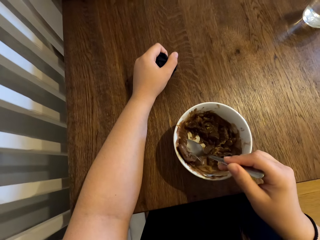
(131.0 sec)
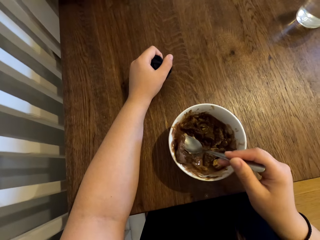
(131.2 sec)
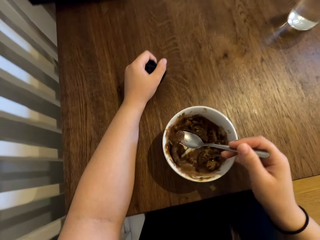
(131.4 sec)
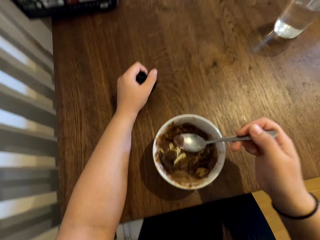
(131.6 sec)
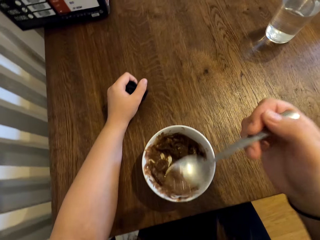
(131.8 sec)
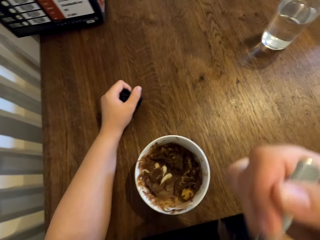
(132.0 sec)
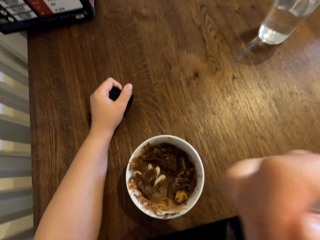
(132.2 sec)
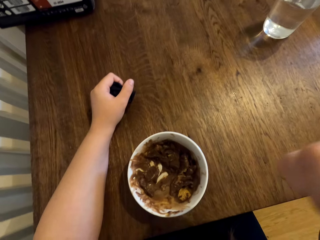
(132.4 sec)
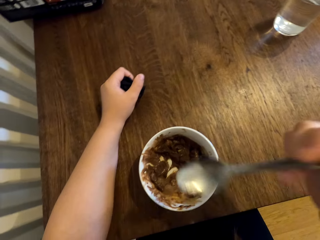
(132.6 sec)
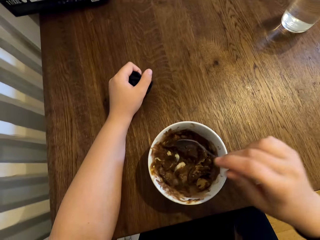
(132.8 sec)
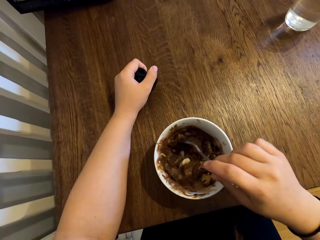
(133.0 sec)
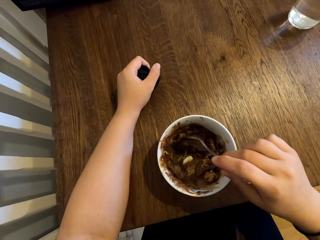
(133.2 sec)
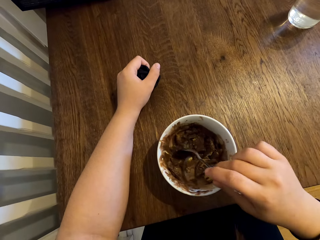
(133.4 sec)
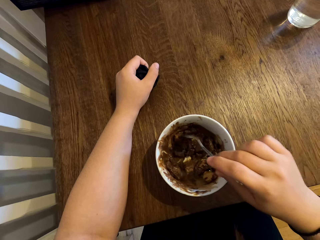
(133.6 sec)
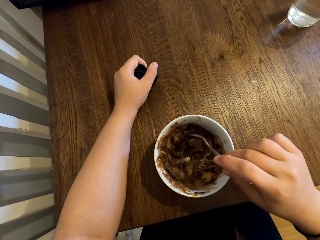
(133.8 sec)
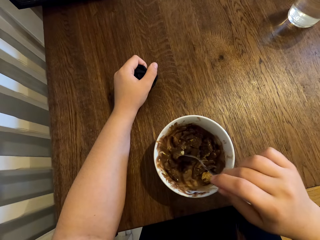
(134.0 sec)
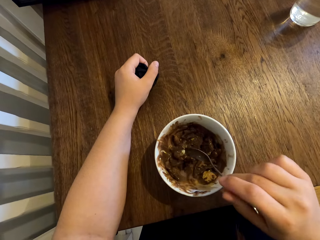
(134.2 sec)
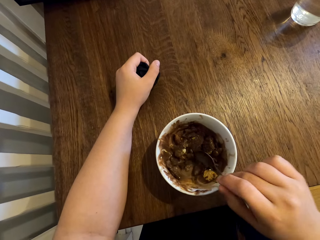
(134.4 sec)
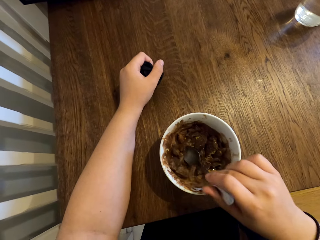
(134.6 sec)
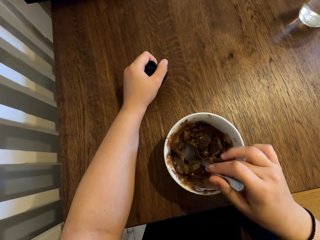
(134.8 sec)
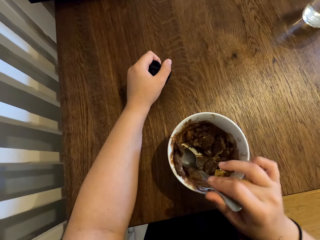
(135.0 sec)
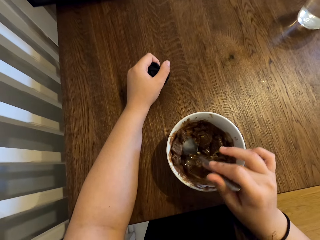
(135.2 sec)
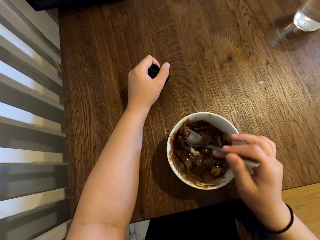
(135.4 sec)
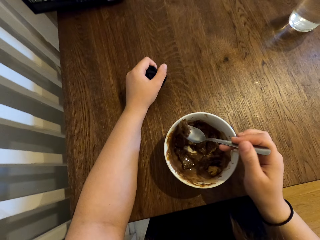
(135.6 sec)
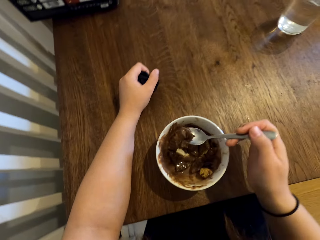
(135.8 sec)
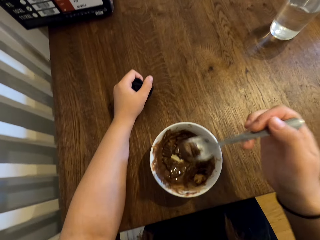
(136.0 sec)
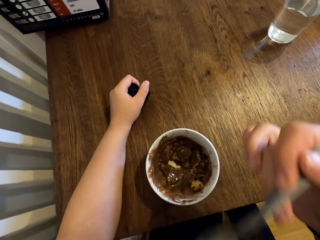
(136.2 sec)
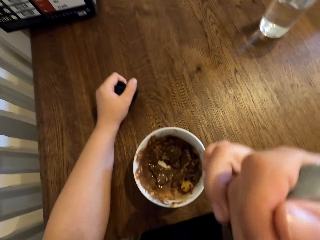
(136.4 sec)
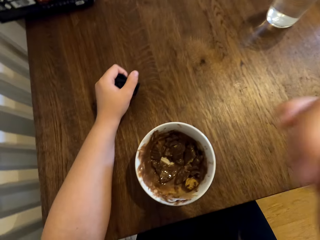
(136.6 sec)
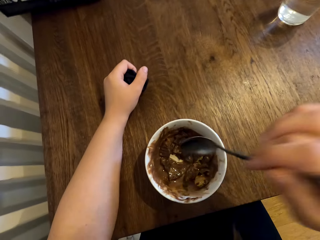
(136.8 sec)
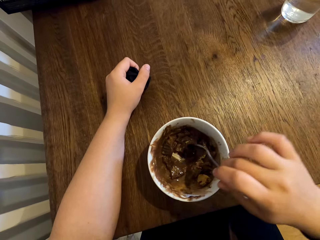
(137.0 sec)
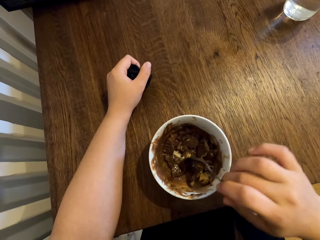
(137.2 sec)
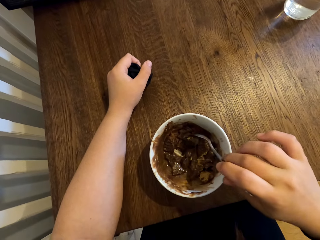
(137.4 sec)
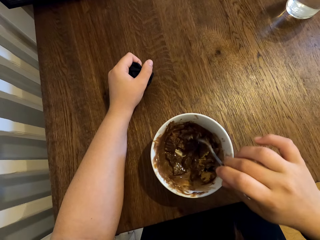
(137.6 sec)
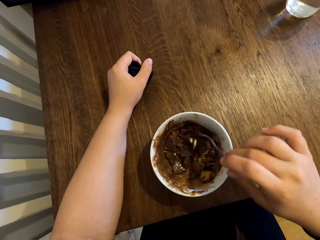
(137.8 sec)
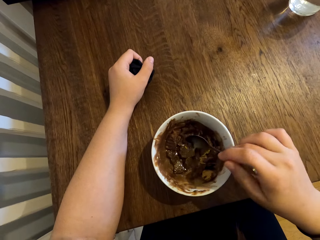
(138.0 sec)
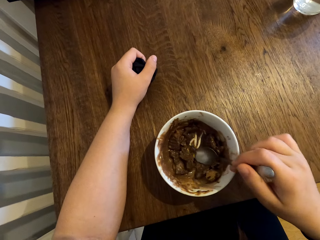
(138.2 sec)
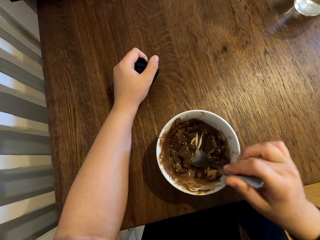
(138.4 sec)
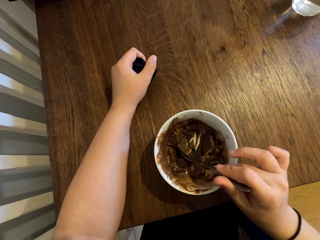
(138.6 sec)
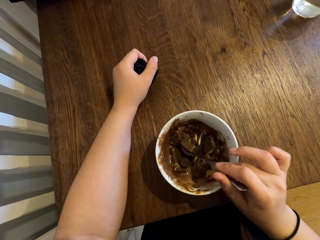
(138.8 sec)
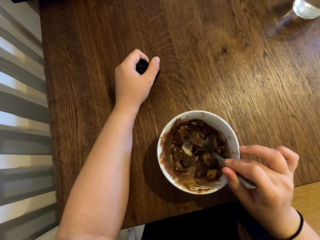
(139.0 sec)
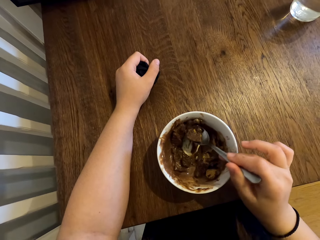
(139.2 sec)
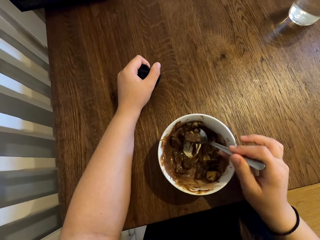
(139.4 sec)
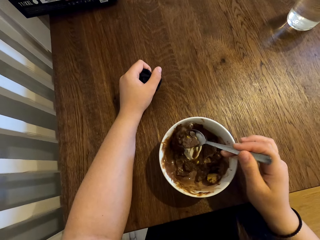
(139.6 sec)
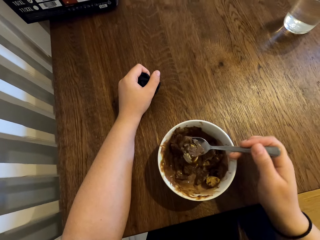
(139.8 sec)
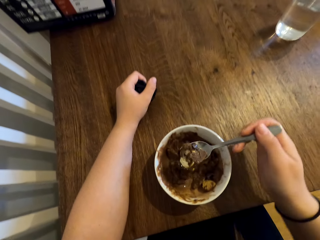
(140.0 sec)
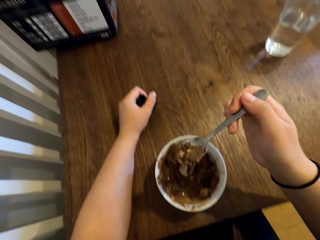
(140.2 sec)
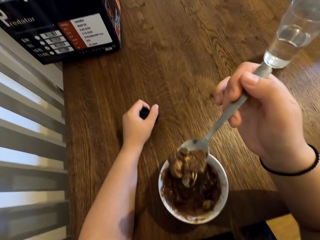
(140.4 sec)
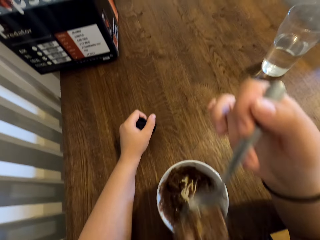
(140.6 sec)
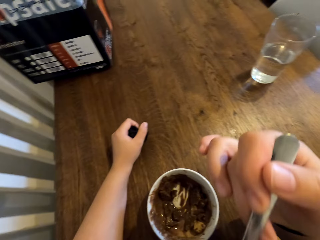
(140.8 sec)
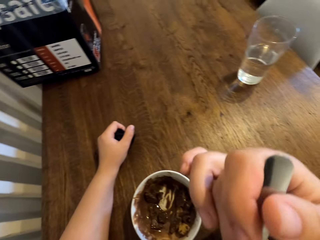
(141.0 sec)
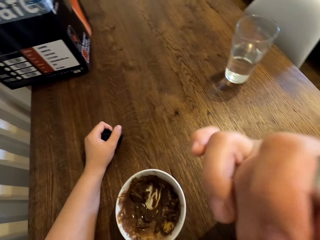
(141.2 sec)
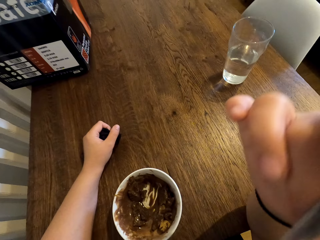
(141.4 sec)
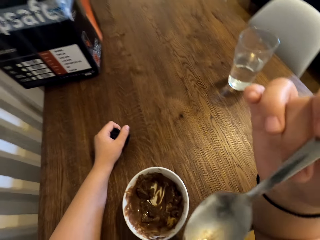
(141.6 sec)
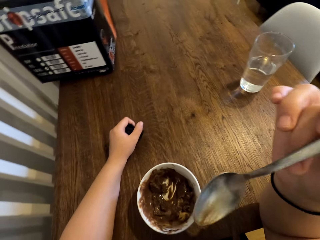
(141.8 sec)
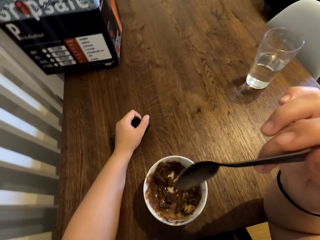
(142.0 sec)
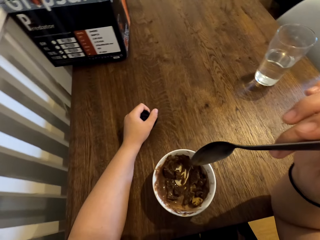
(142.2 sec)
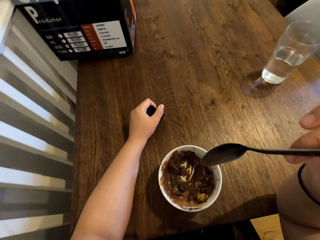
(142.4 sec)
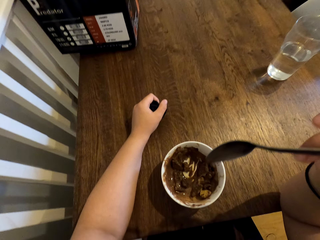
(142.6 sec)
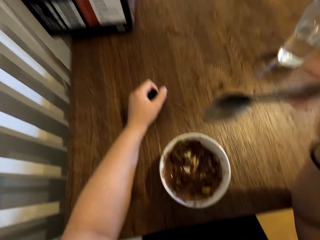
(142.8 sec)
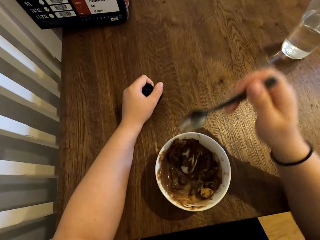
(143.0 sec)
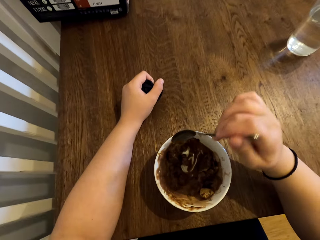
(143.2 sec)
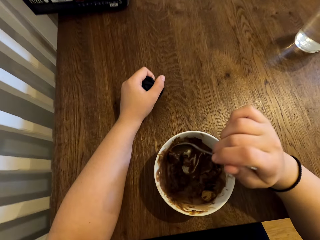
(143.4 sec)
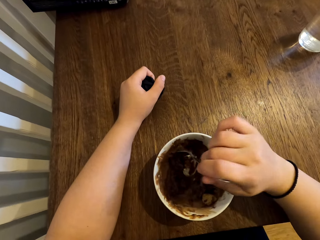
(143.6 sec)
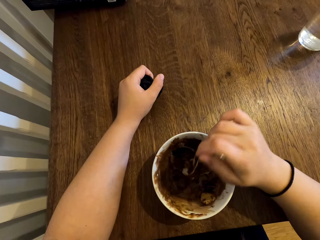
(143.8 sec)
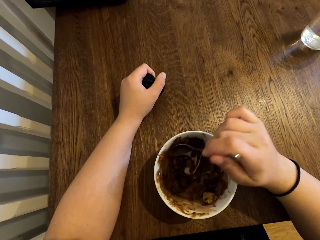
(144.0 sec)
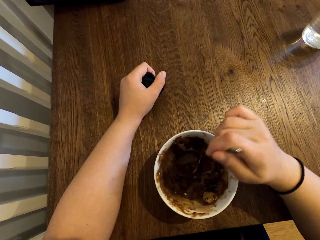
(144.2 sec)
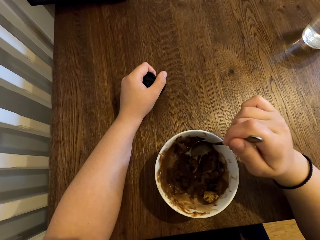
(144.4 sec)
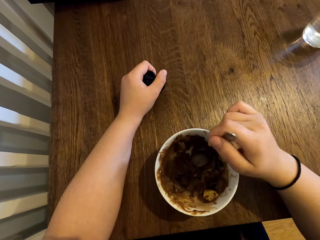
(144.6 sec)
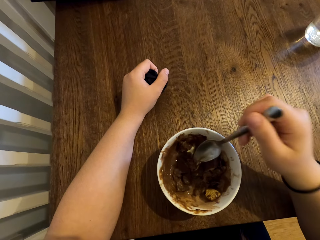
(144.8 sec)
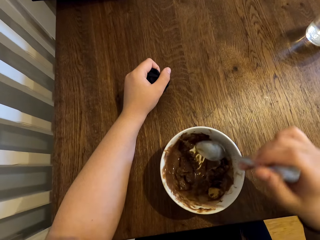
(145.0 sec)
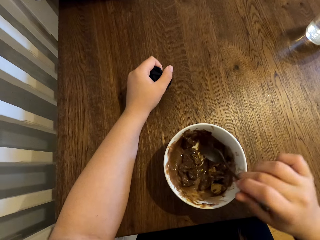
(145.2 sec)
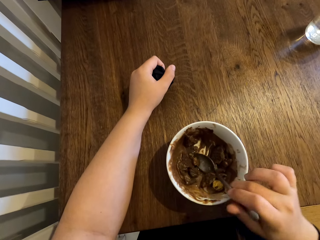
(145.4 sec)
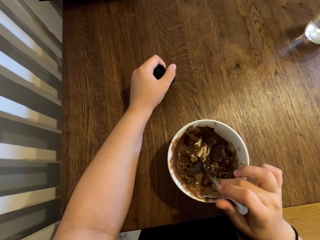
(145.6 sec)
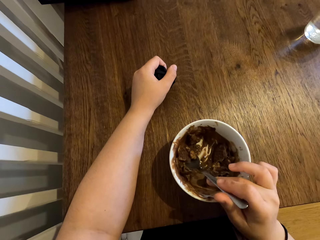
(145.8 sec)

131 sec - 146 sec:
The camera wearer eats the ice-cream. They scoop the ice-cream with the biscuits in the bowl with the spoon. They eat the ice-cream with the biscuits. They scoop the ice-cream with the biscuits in the bowl with the spoon. They eat the ice-cream with the biscuits. They scoop the ice-cream with the biscuits in the bowl with the spoon.

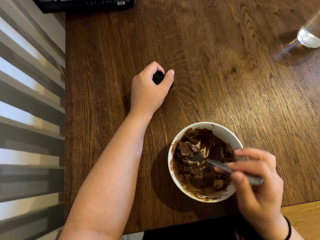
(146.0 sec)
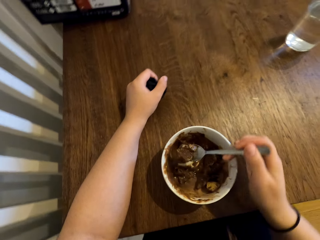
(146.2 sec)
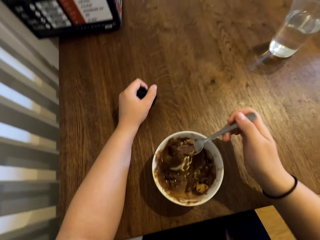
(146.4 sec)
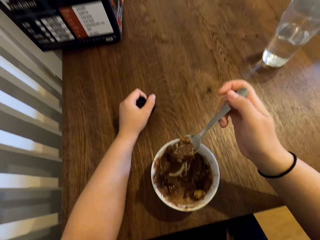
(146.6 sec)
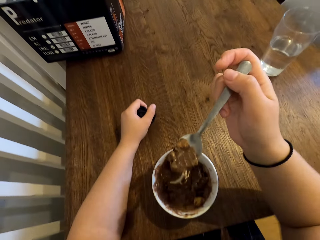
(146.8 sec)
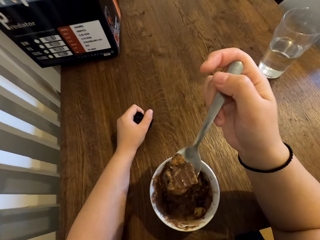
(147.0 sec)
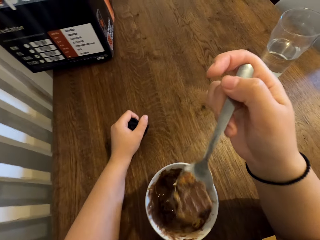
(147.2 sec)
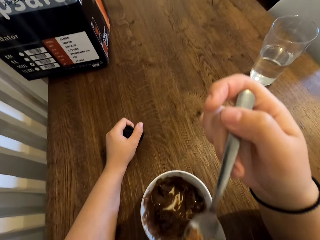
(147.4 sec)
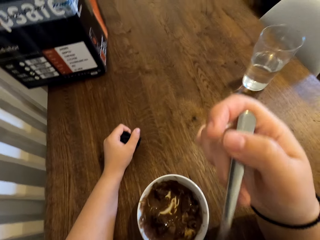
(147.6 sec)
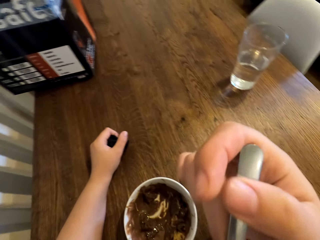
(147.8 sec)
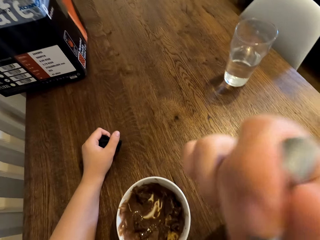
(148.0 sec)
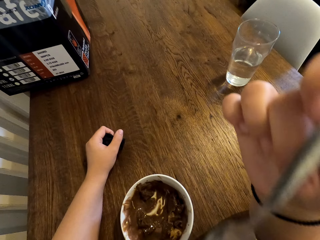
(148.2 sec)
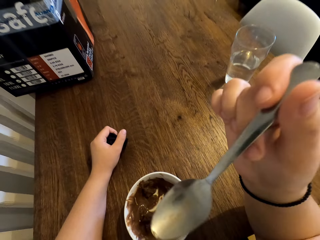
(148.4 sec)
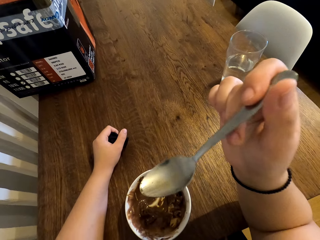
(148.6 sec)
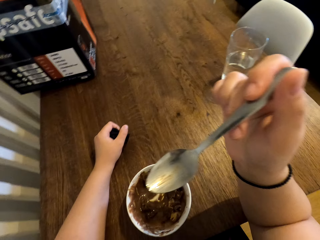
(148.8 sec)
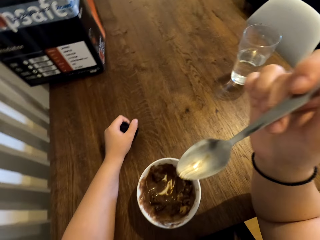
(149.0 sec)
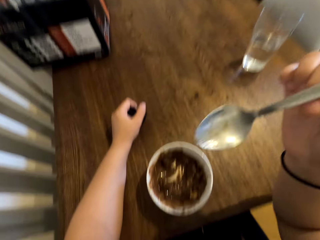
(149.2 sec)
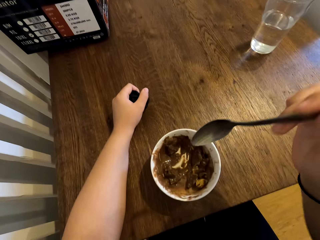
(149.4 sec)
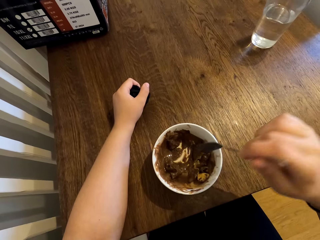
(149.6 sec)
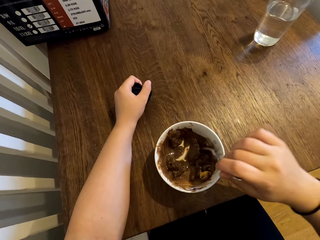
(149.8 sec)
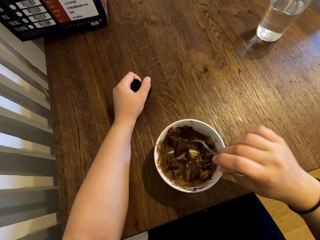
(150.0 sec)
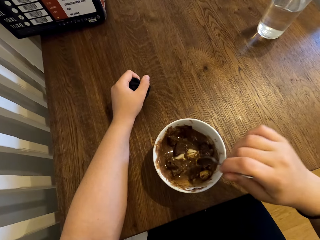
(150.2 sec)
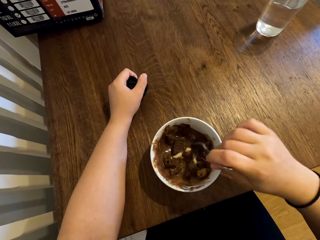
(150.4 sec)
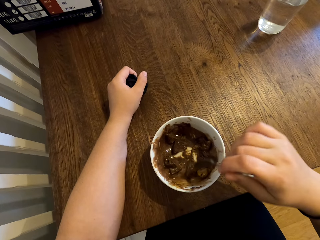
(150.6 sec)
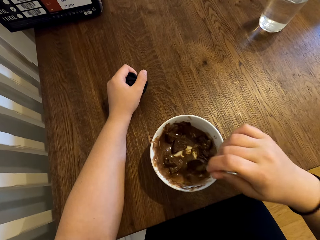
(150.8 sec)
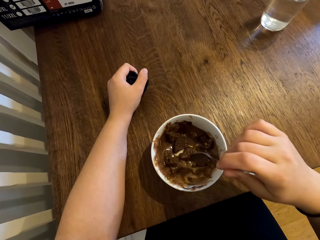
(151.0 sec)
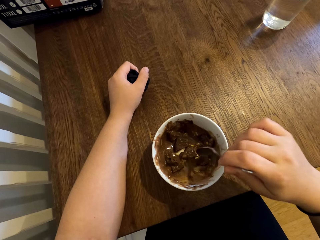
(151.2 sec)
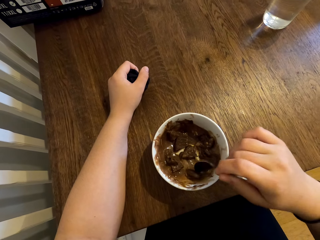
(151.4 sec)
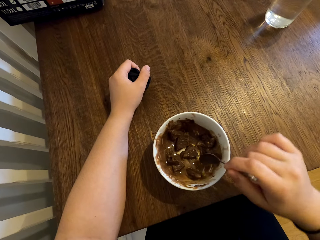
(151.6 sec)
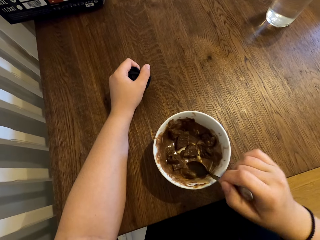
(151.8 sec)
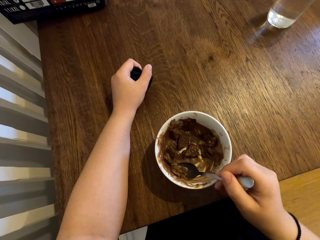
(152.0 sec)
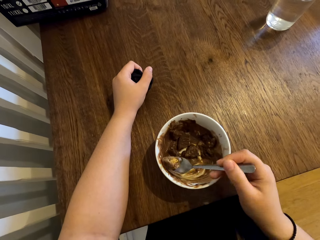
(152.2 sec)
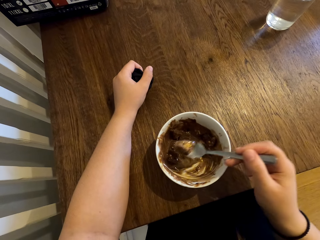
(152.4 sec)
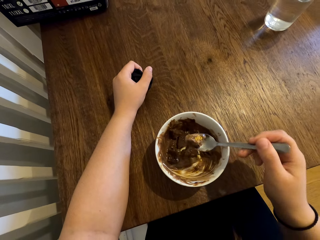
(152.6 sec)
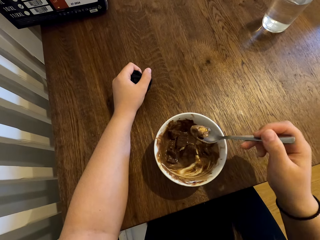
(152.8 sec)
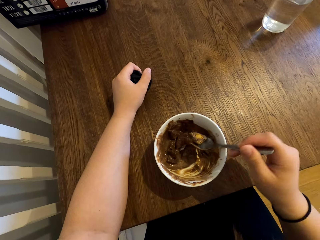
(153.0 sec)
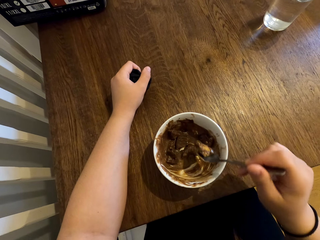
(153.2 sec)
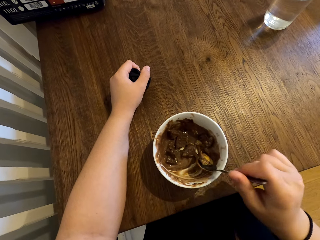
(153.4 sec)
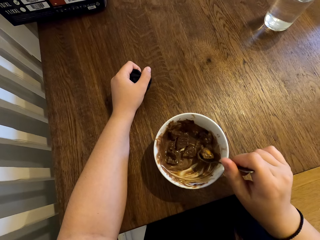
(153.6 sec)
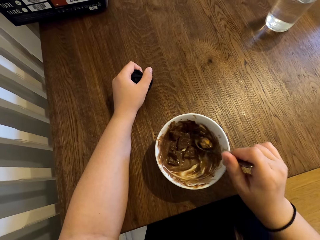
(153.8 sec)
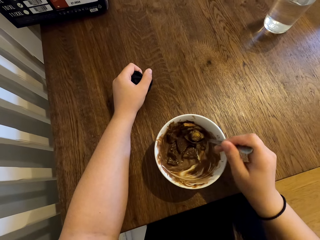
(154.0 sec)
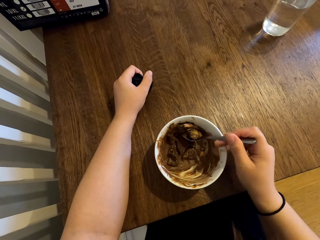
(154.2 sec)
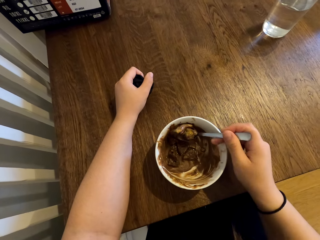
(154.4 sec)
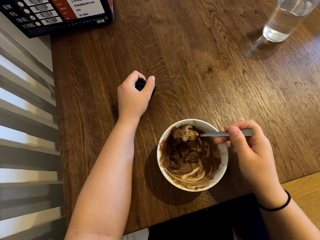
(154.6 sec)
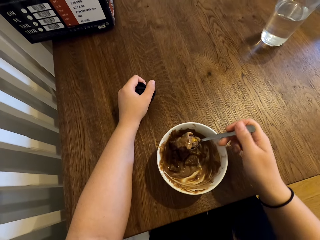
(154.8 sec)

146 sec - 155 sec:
The camera wearer rests her elbow on the table. She eats the ice-cream with the biscuits. She scoops the ice-cream with the biscuits in the bowl with the spoon.
